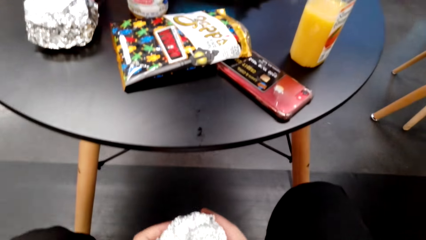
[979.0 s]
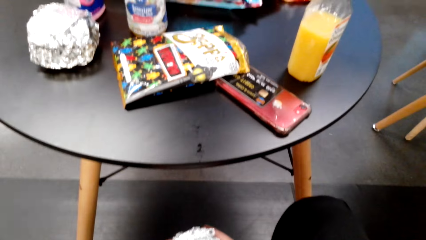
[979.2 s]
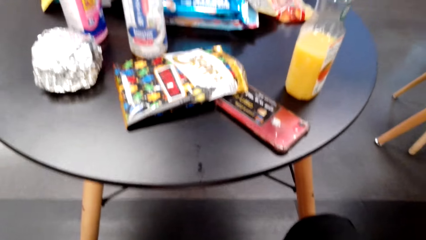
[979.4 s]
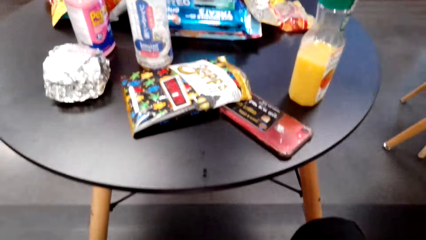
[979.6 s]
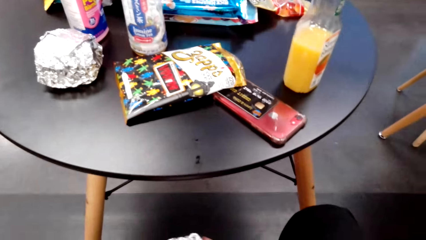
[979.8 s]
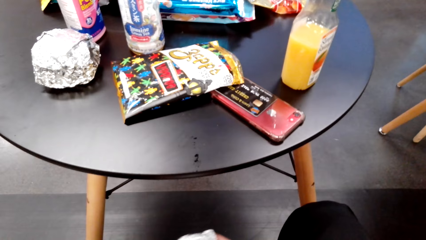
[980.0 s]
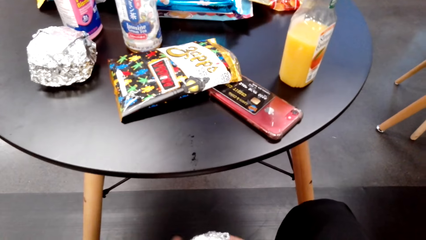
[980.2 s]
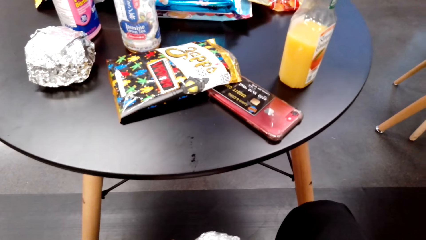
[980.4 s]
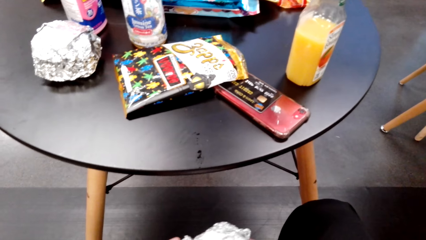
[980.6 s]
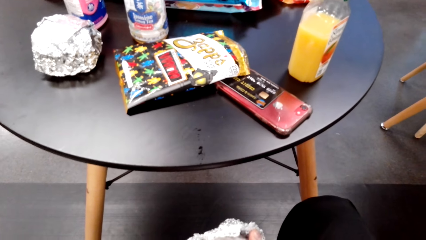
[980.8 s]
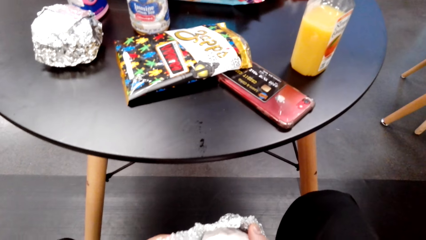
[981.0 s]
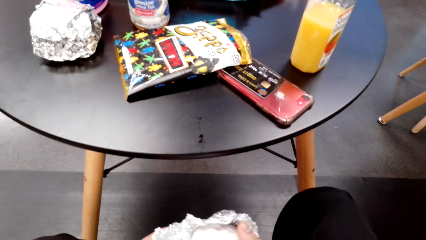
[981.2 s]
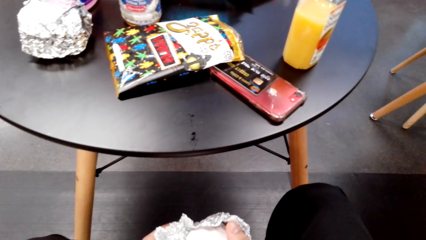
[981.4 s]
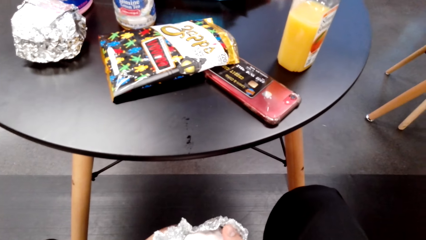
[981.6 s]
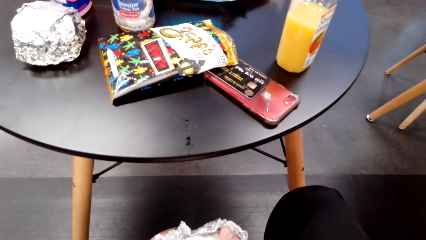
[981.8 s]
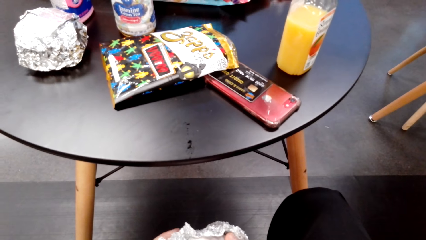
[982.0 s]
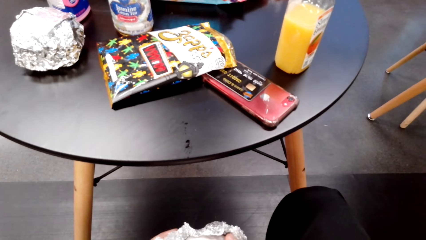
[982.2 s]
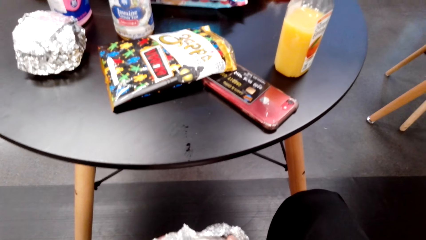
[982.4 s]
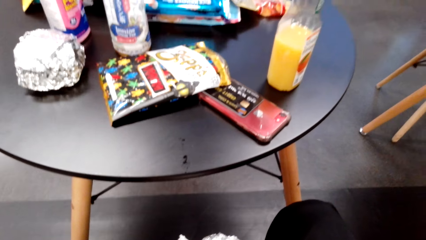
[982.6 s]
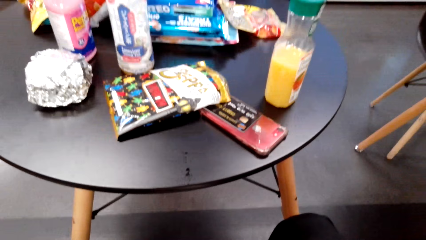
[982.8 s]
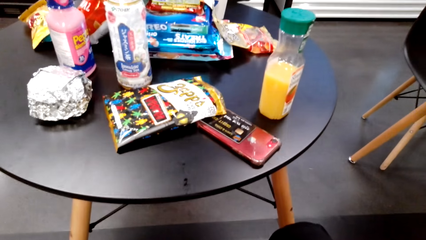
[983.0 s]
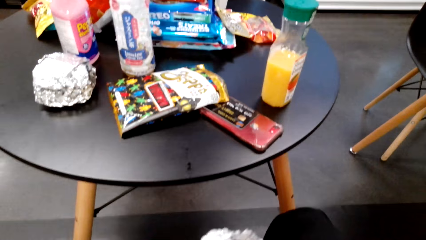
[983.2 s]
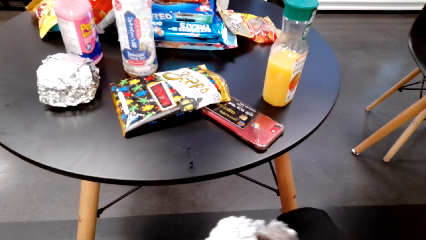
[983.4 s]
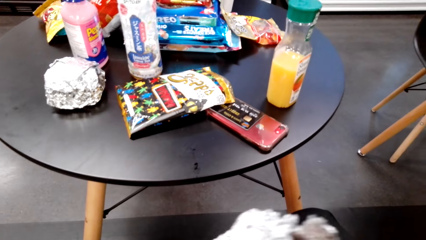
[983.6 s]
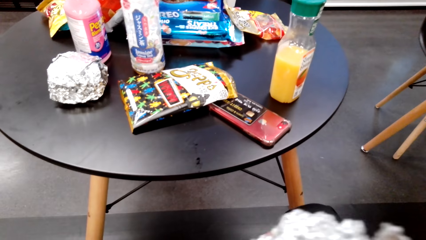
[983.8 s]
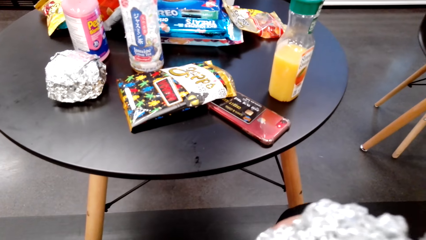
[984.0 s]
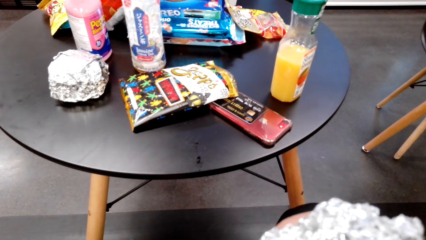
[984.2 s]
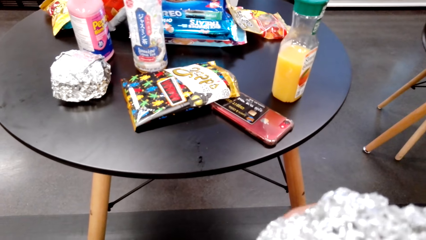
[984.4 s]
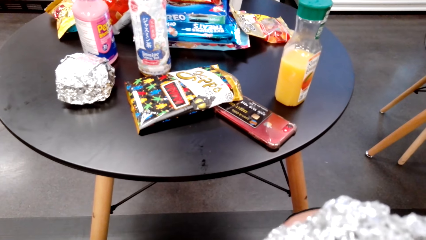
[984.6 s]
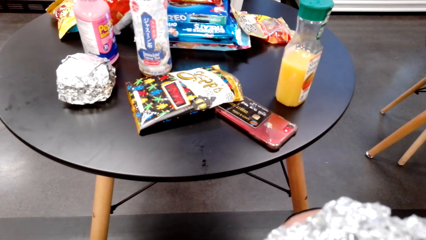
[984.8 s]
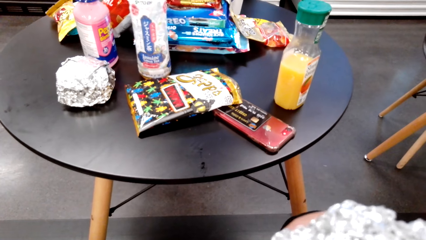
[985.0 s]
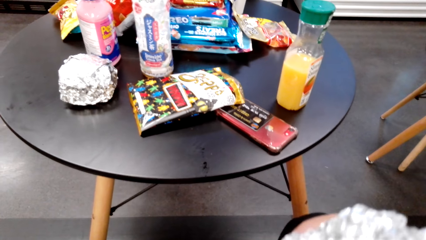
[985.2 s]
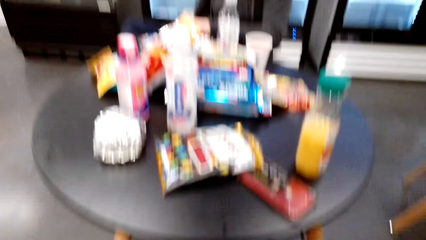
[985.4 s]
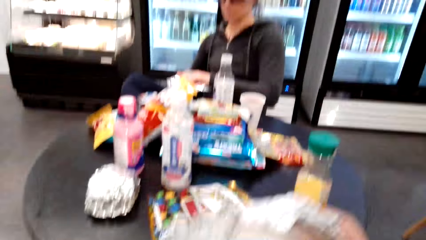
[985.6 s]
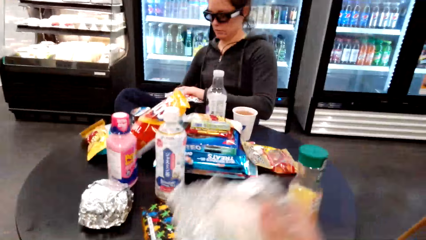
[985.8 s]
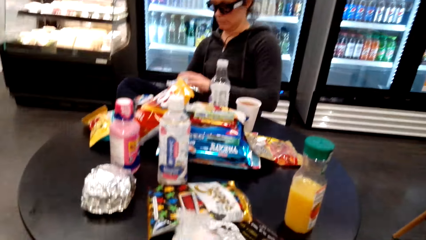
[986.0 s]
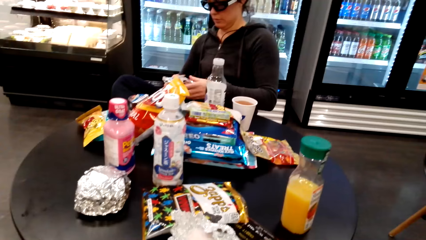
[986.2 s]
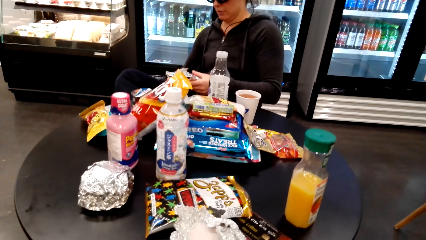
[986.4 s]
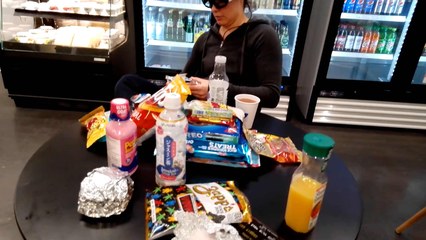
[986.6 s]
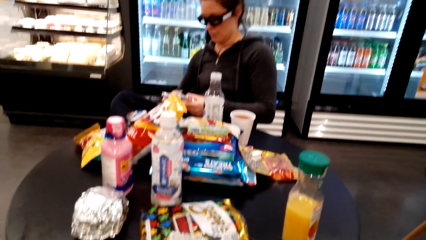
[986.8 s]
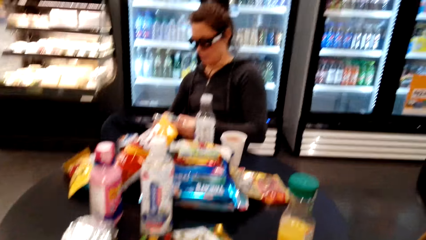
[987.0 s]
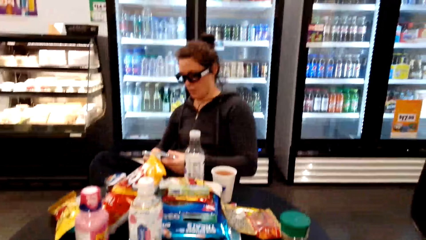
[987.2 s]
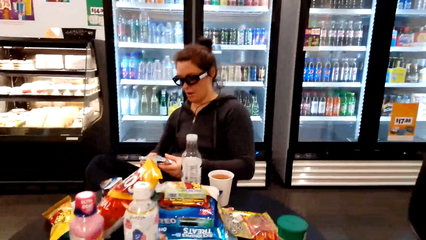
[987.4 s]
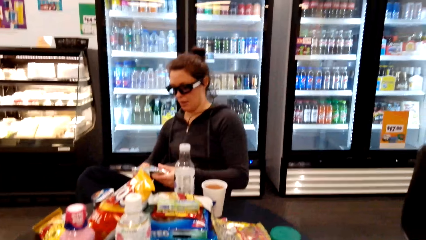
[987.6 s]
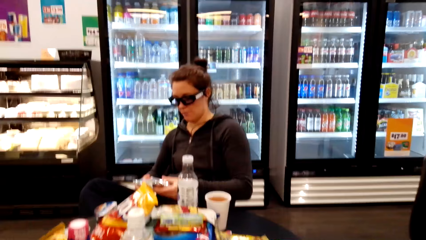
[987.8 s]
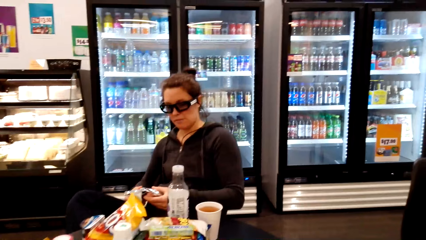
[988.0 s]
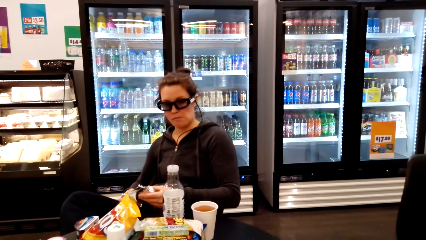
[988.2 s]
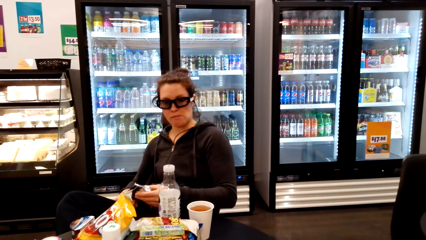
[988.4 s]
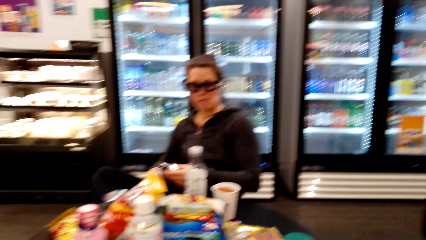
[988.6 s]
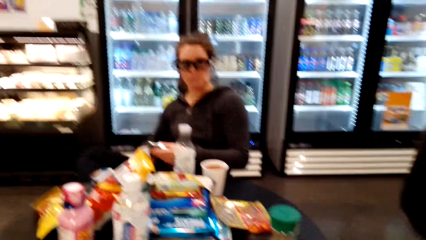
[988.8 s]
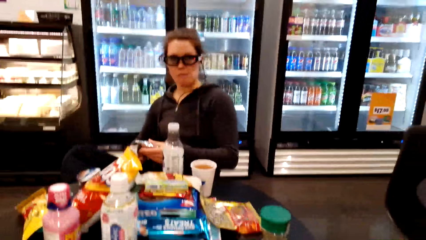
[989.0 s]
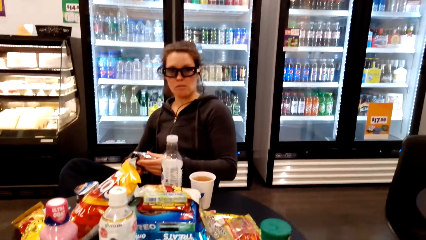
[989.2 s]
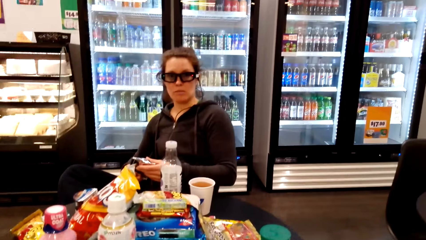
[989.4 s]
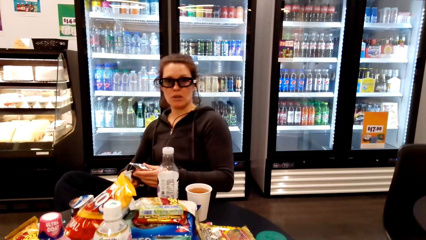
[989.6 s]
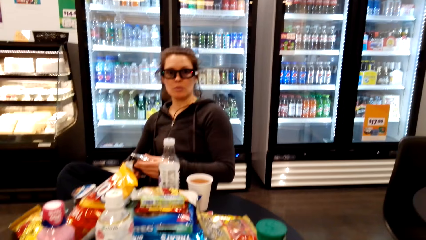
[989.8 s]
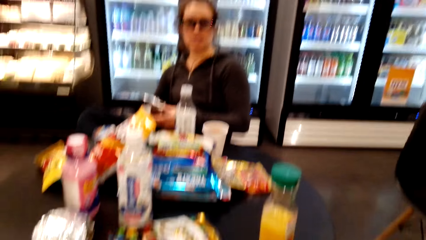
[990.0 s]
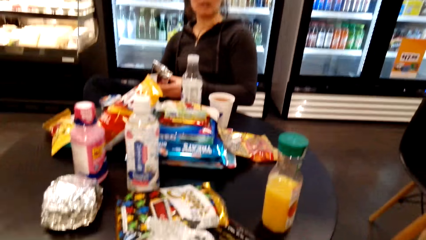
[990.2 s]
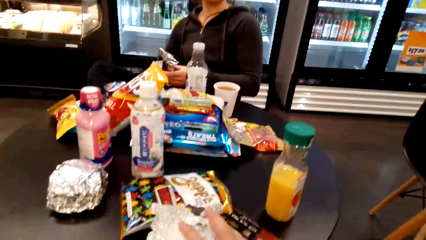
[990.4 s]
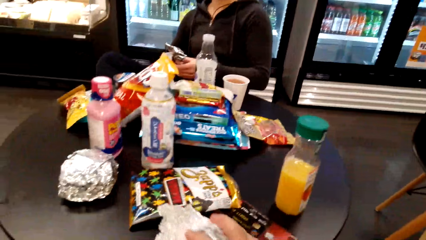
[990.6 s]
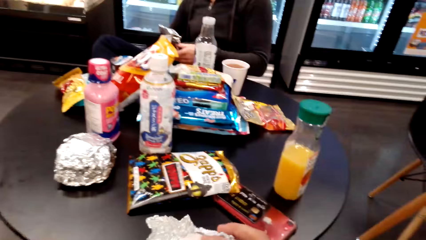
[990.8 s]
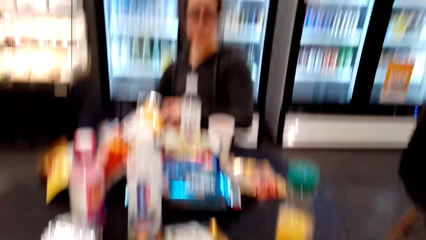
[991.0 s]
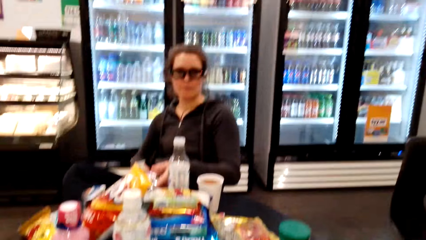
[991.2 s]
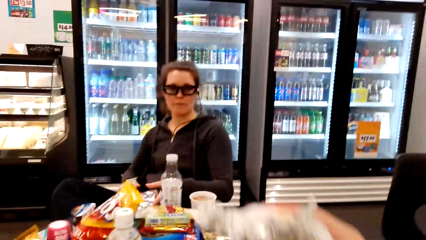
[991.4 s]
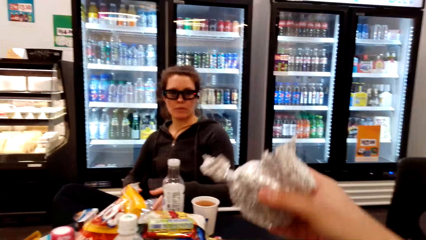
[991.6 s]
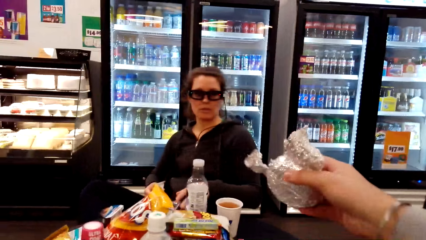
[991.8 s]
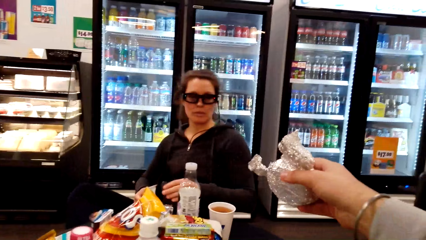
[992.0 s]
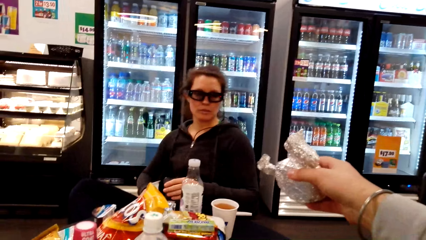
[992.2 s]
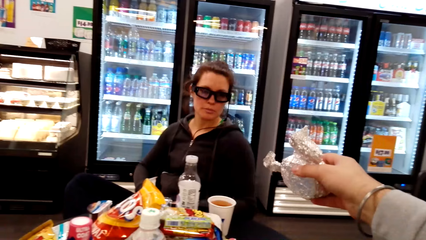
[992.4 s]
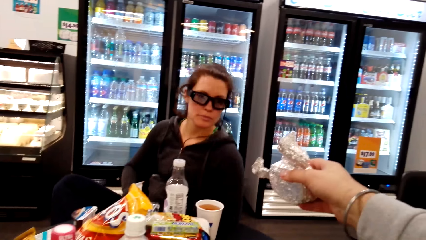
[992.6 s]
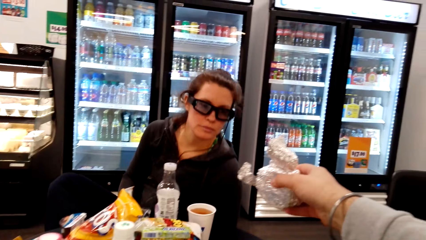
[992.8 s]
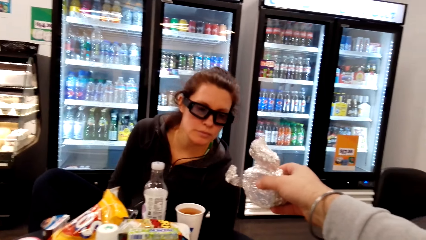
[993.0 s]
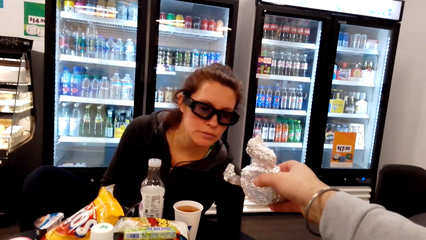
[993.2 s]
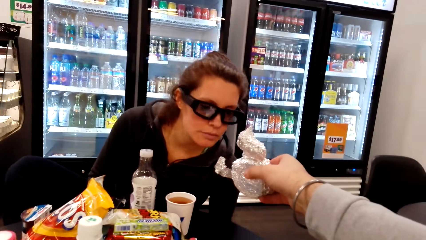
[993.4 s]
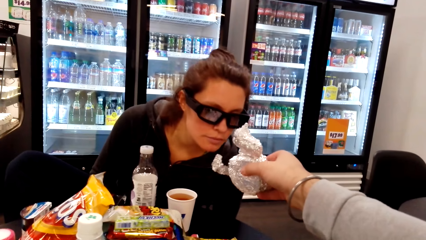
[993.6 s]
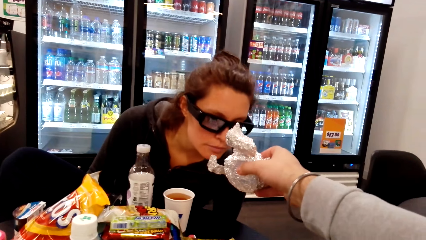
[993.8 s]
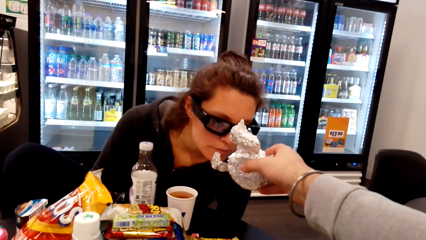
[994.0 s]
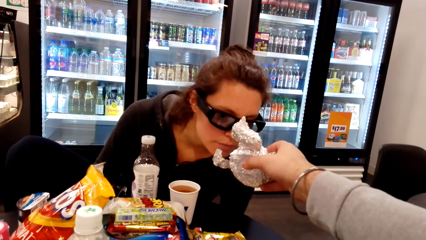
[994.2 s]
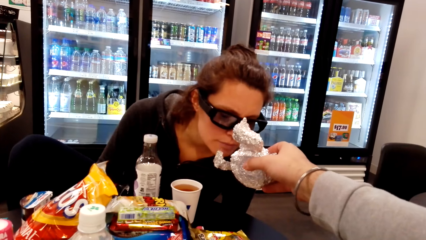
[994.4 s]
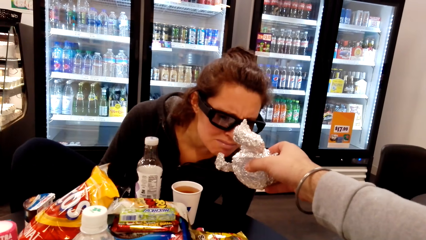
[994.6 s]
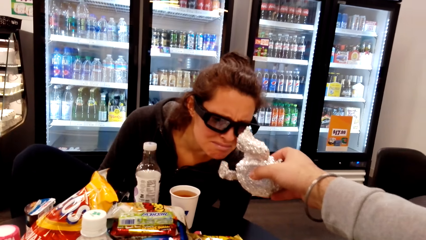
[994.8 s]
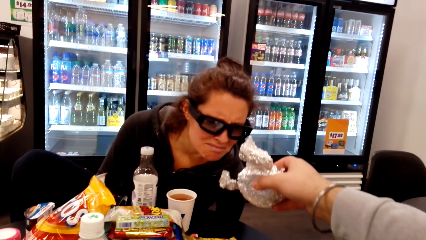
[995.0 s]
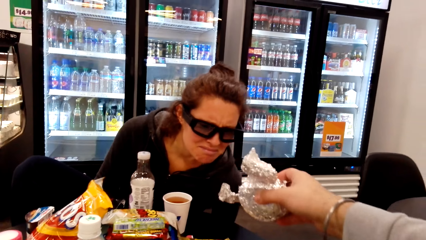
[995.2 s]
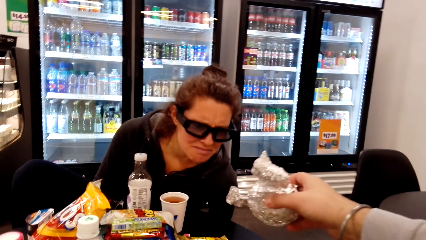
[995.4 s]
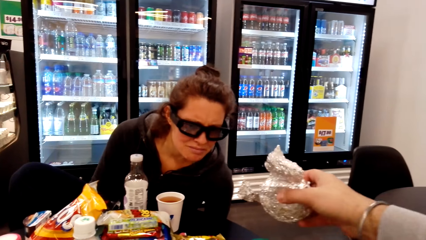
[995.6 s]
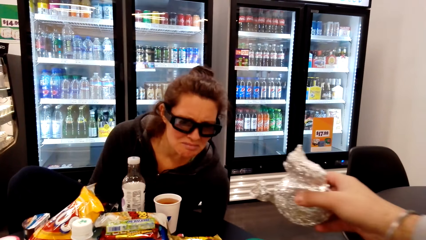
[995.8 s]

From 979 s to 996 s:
The camera wearer looks at the table. They unfold the foil. They bite the burger. They throw the burger on the table. A lady holds a pack. The camera wearer picks up the burger on the table. They hold out the burger to the lady. The lady smells at the burger.
